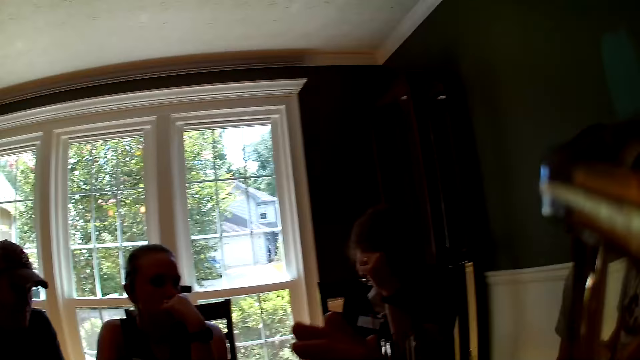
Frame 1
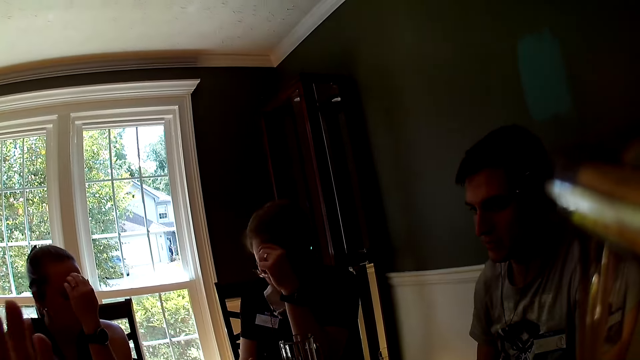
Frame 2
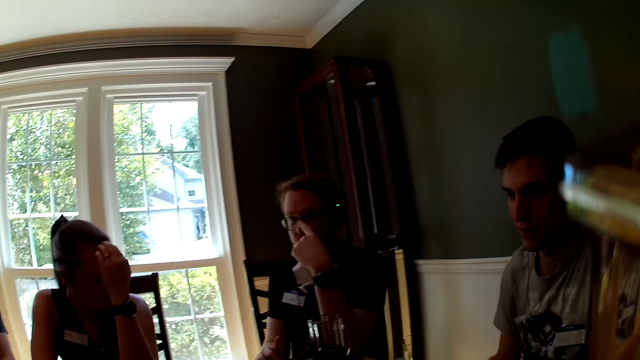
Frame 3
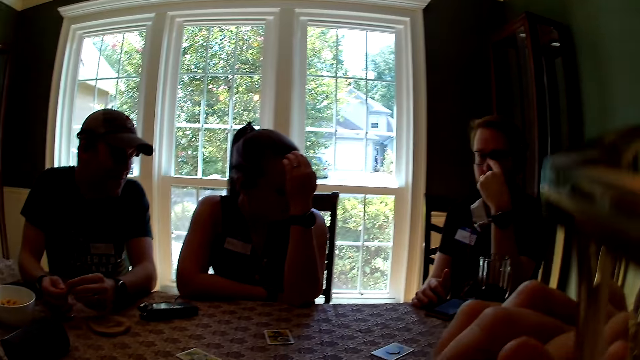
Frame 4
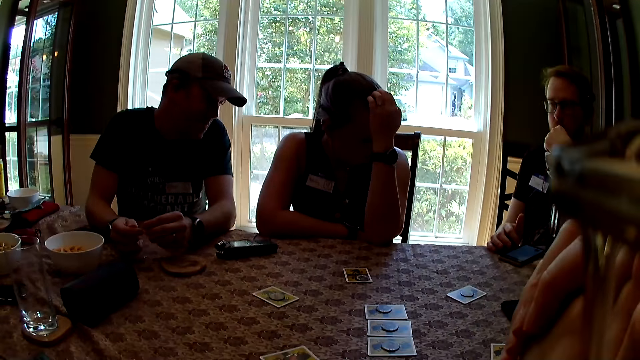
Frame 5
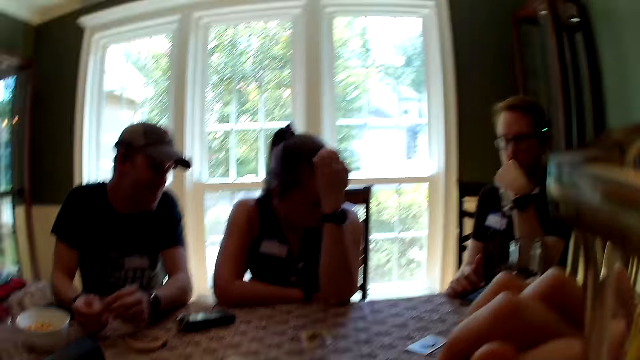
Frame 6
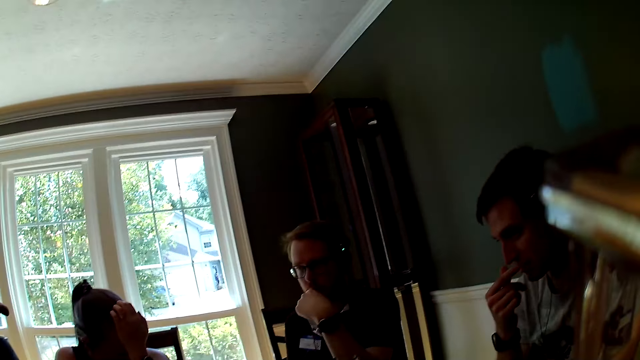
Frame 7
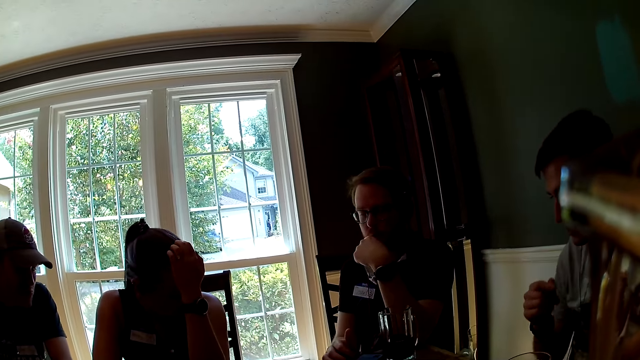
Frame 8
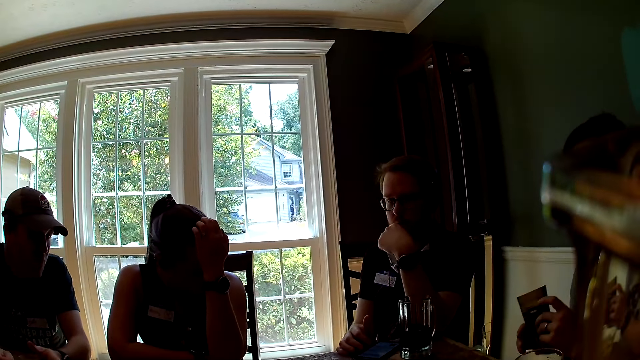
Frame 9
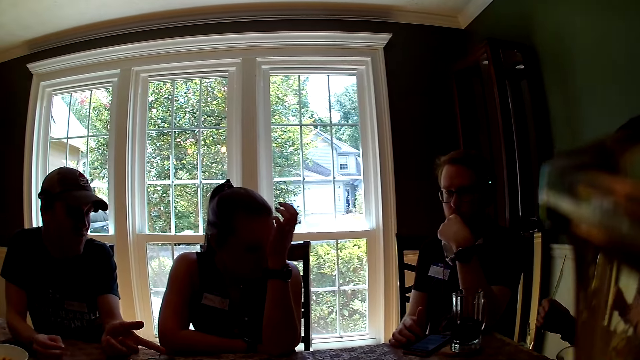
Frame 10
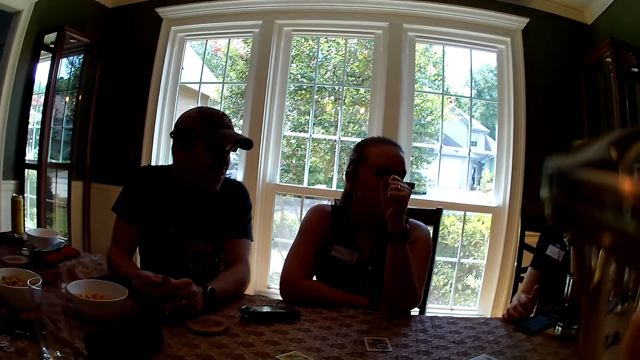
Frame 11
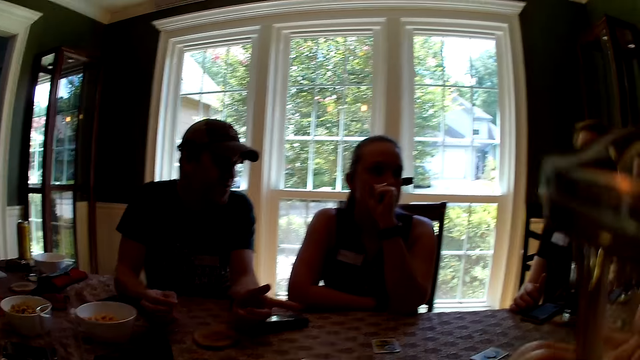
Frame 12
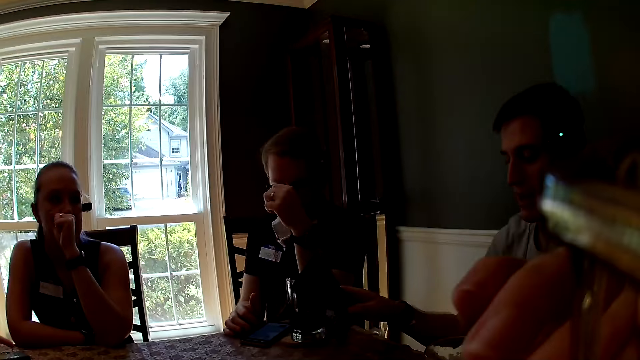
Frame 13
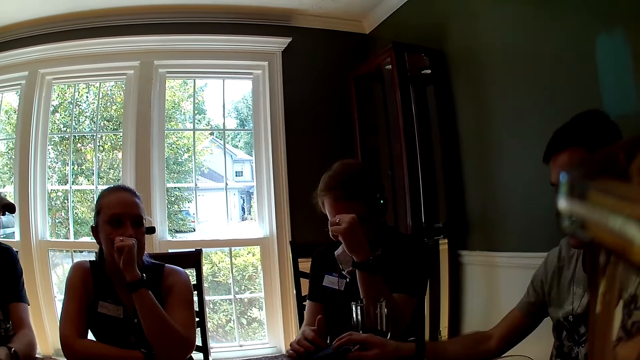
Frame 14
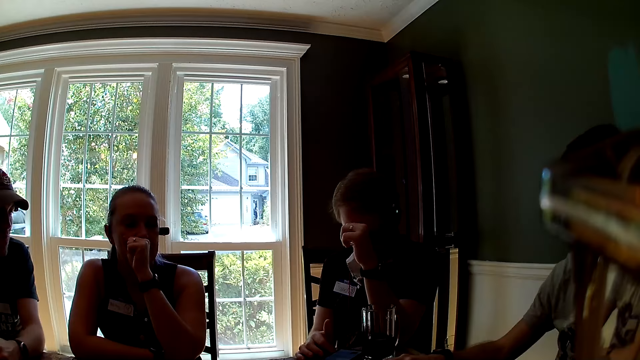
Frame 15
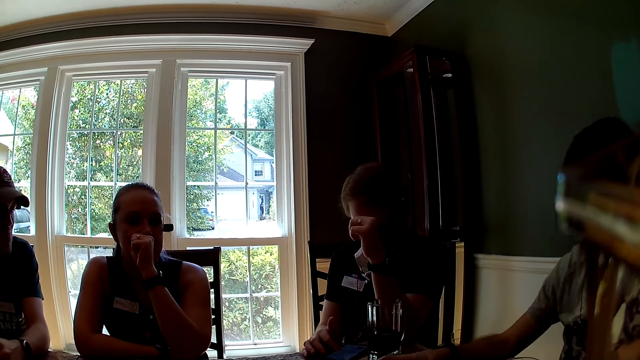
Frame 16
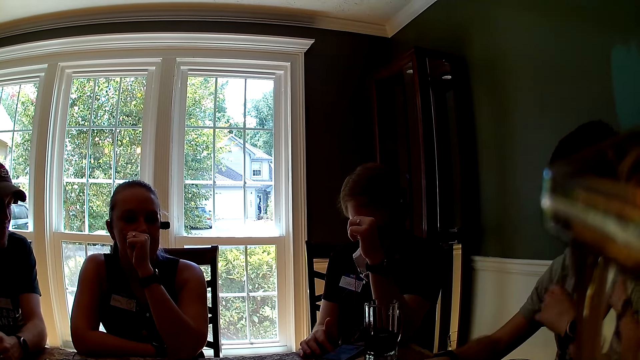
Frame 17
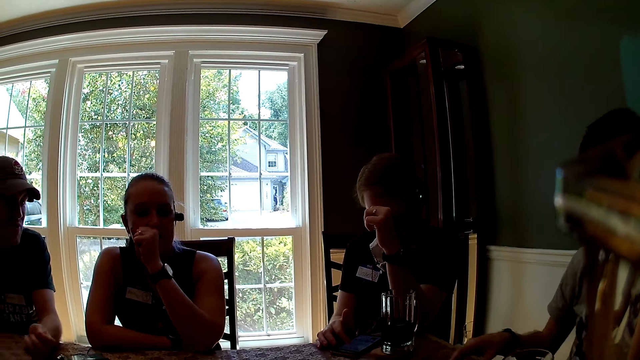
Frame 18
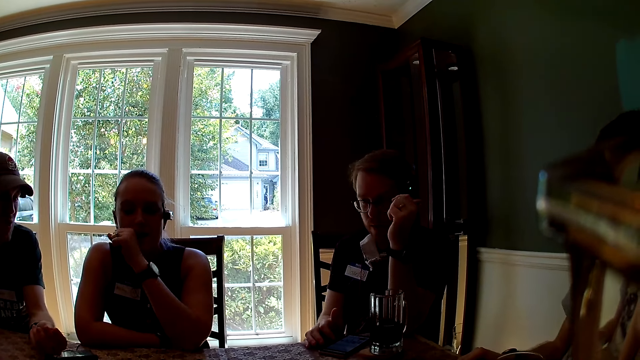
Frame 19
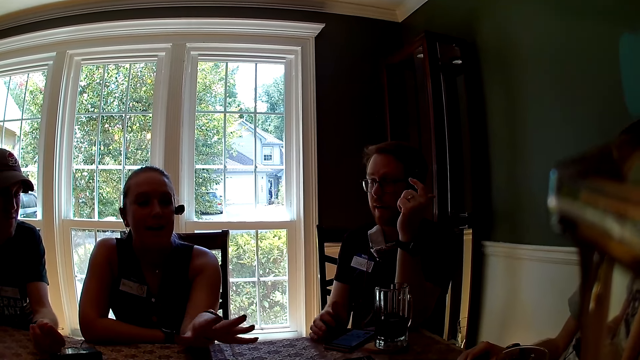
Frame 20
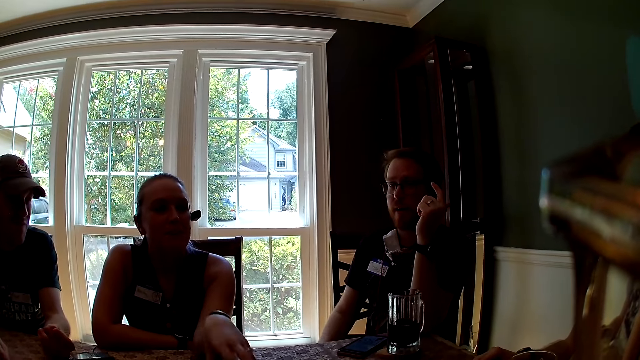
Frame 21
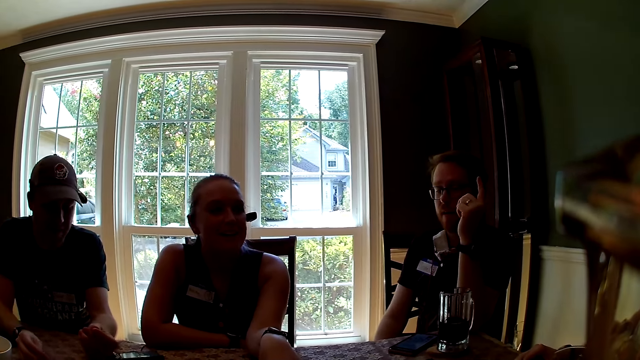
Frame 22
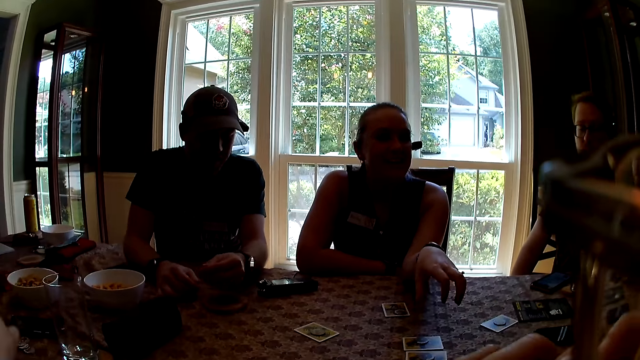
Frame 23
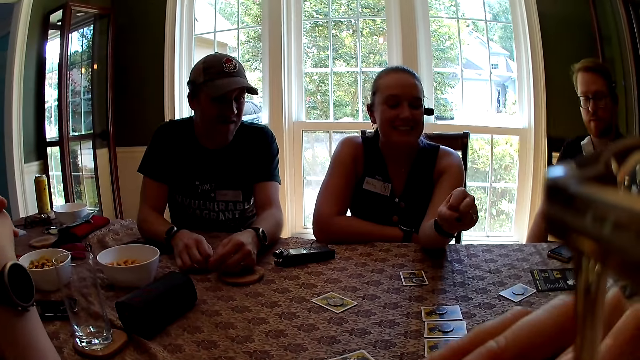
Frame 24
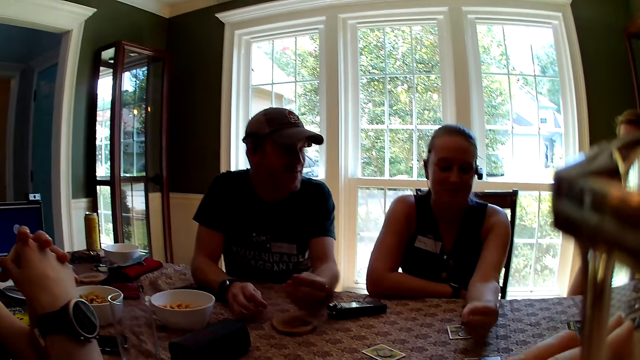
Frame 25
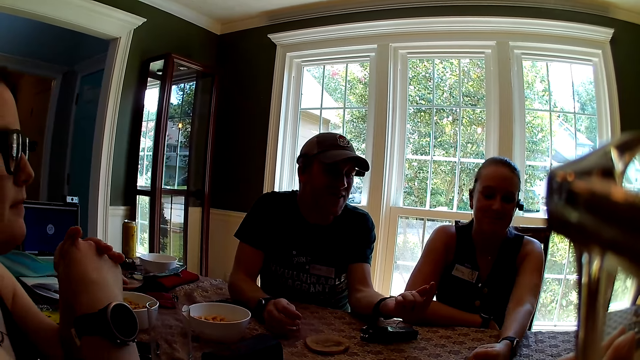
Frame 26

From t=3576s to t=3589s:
The camera wearer looks around a room. A man holds his mouth. Another man passes a manual pamphlet to his right hand with his left hand. A man points at cards on a table. The second man drops the manual pamphlet on the table with his right hand. The camera wearer interacts with a man. A lady interacts with the camera wearer.

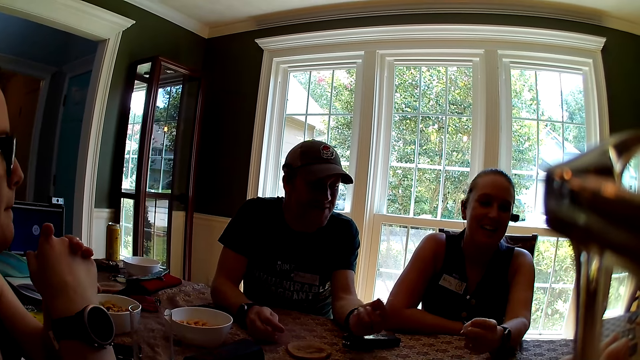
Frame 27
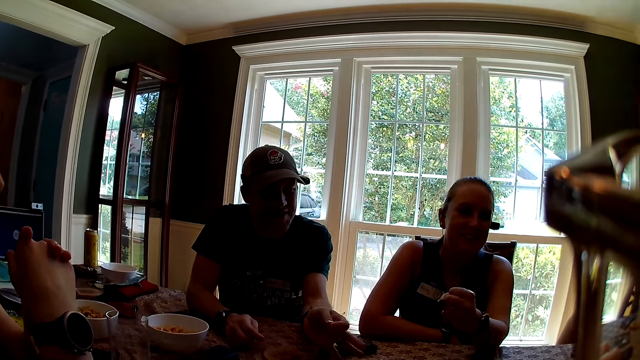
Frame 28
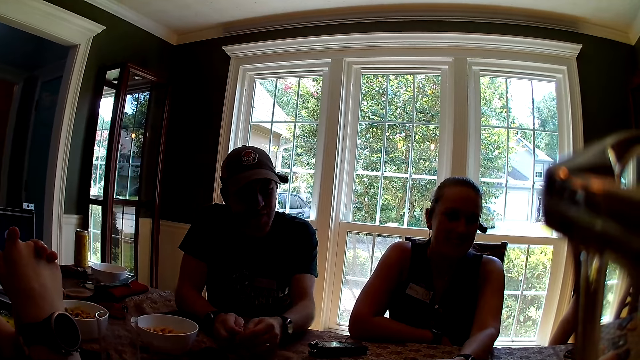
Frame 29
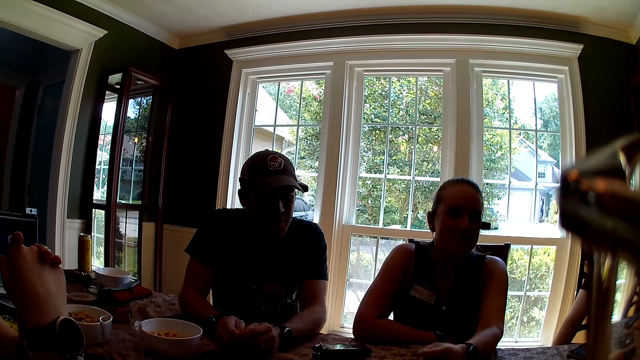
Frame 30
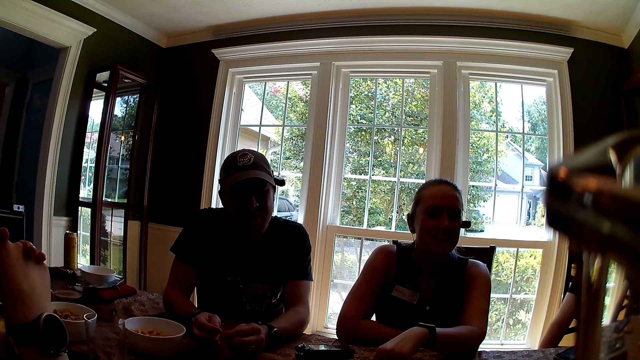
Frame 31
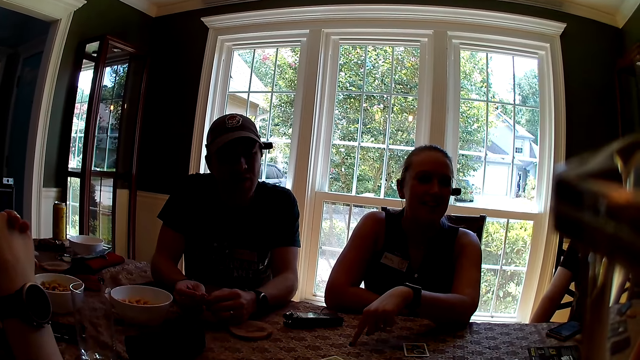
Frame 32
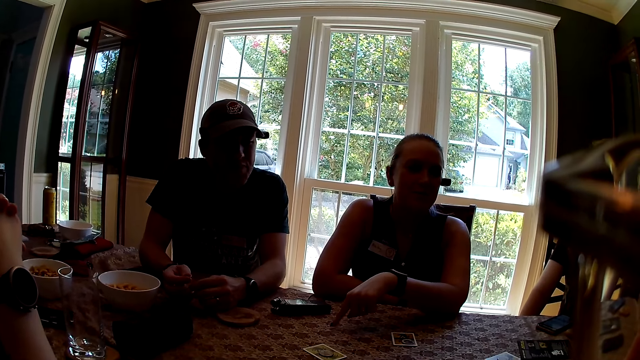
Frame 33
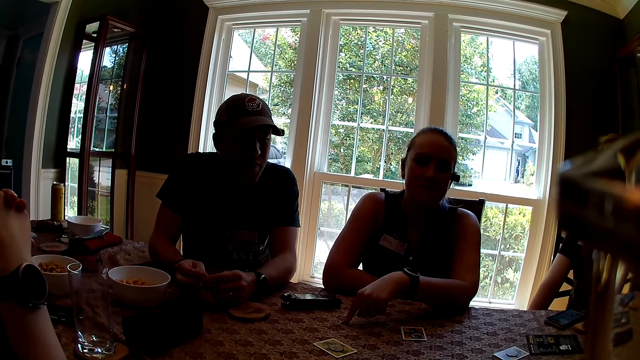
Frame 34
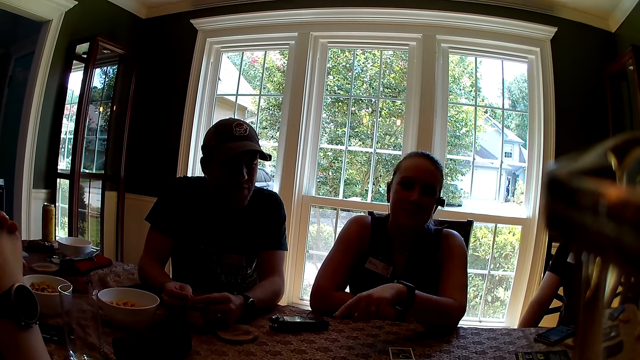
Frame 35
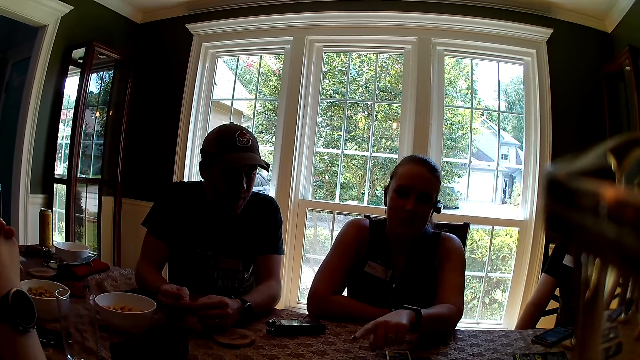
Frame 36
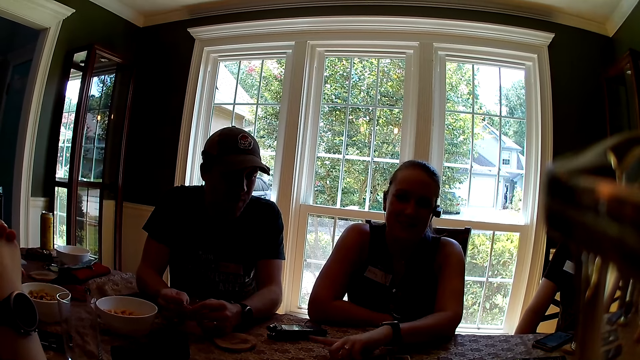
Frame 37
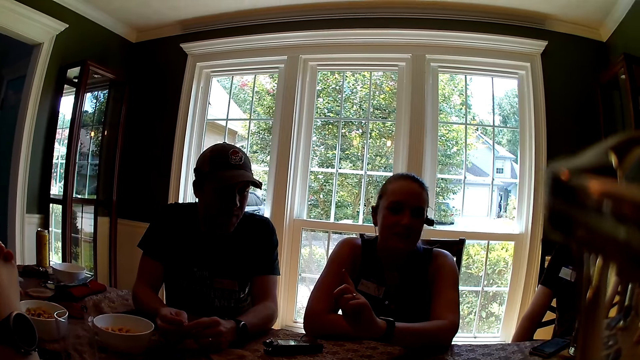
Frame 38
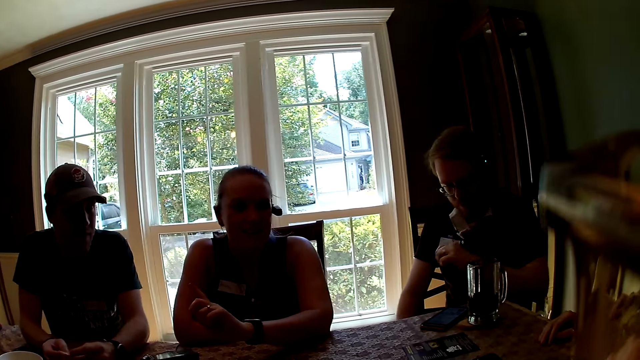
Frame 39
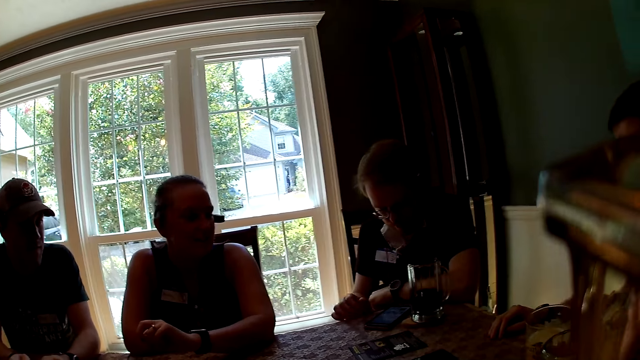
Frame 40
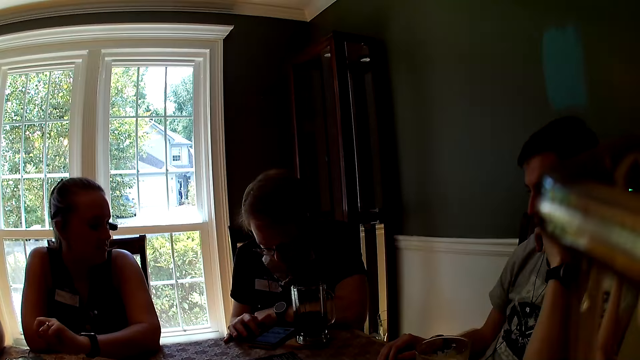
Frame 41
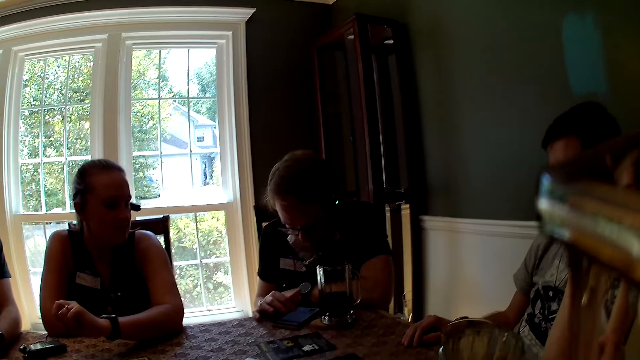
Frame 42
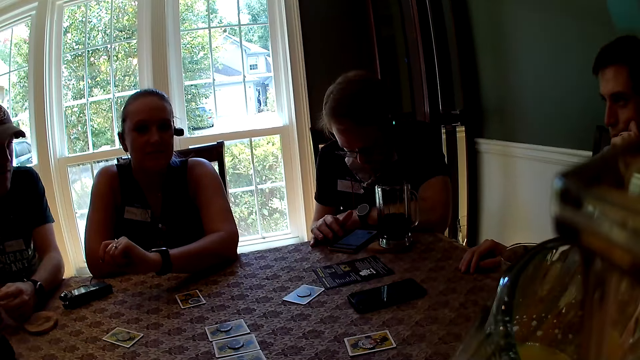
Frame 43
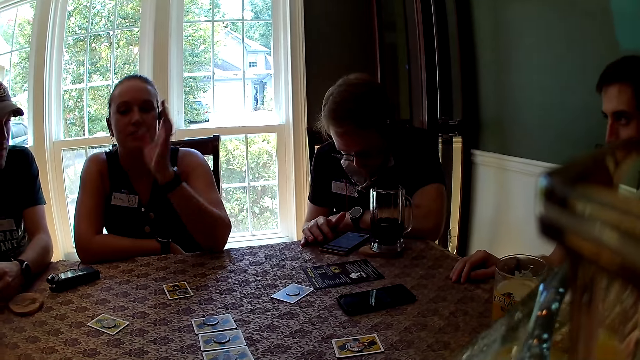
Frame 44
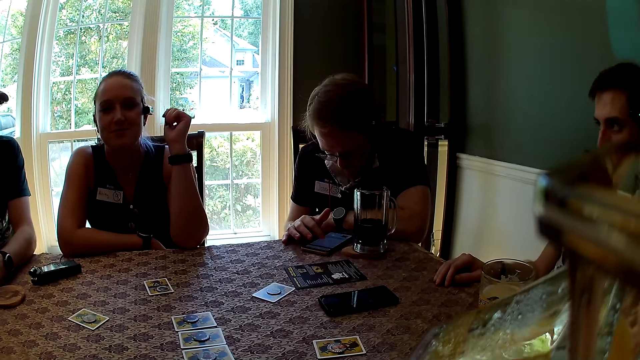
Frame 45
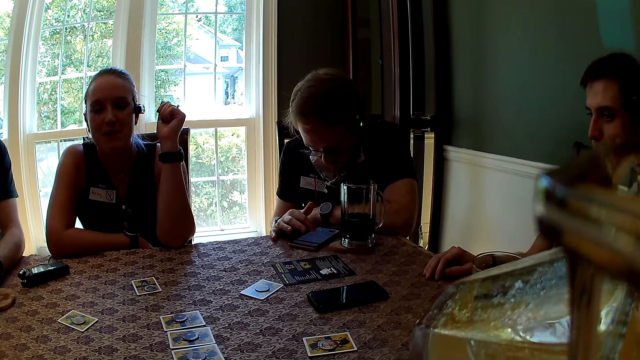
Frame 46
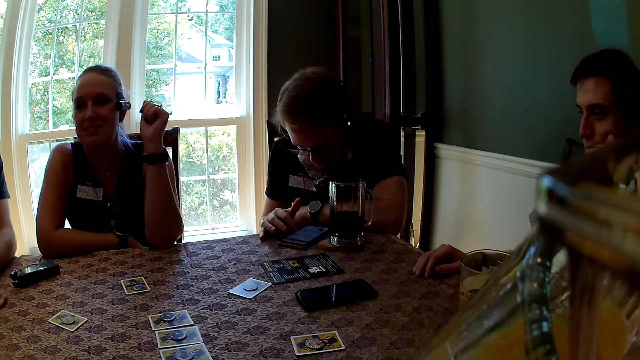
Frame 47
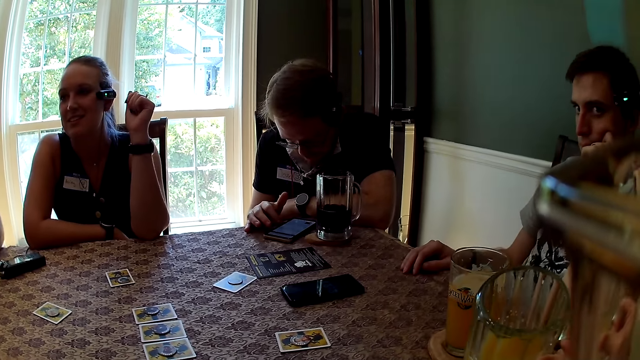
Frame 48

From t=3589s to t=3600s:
A man interacts with a lady. The camera wearer looks around a room. The lady interacts with another man. A man presses a phone with his right hand. The camera wearer drinks from a cup of beer in her right hand. The lady interacts with the camera wearer.
